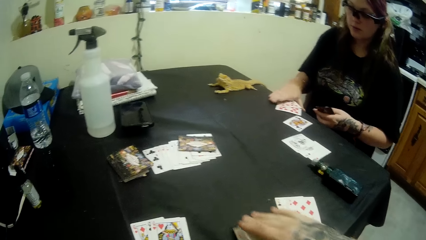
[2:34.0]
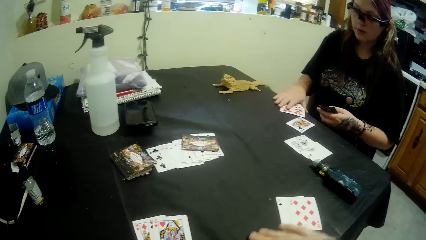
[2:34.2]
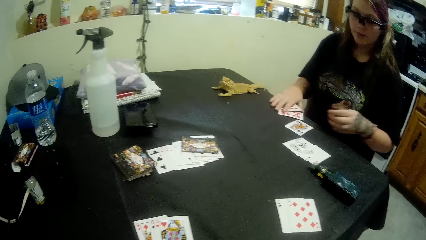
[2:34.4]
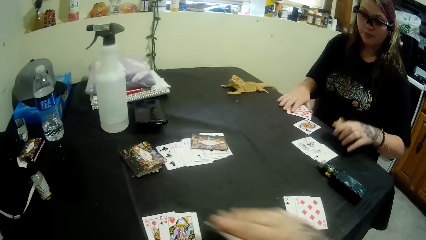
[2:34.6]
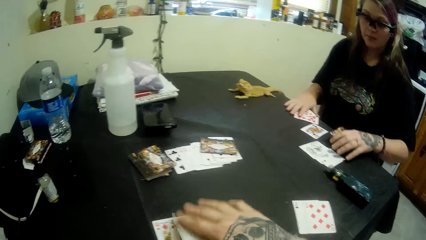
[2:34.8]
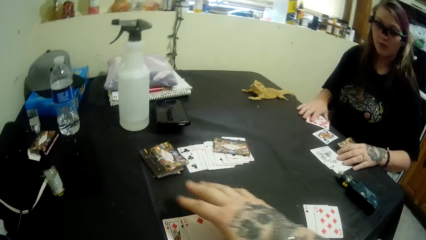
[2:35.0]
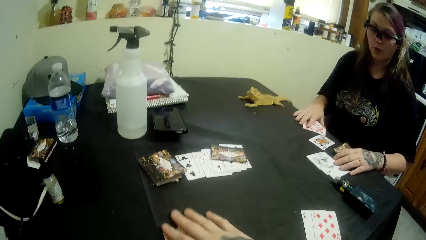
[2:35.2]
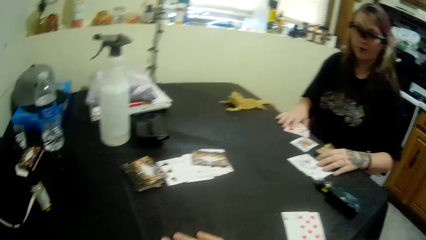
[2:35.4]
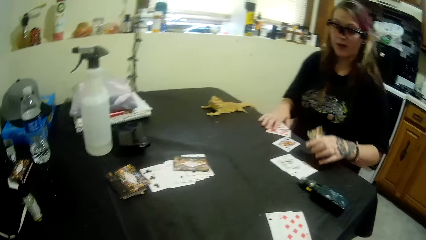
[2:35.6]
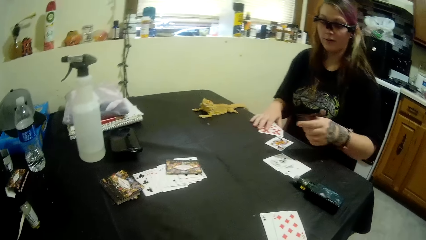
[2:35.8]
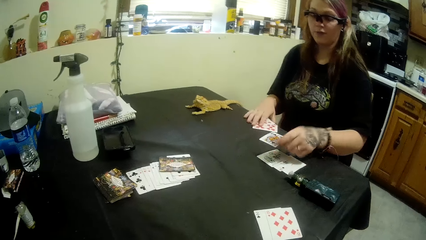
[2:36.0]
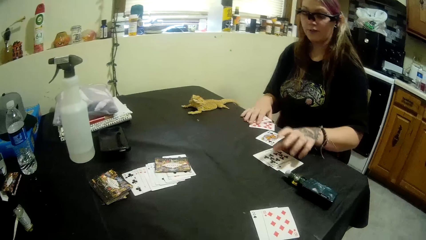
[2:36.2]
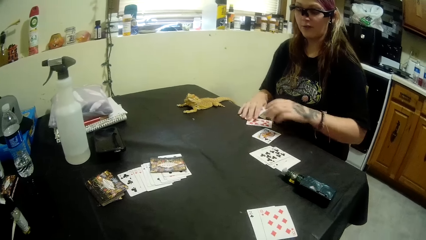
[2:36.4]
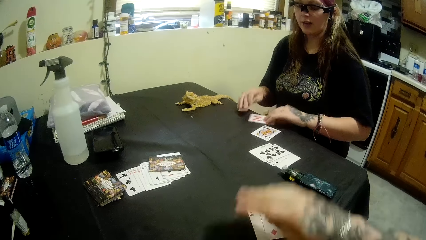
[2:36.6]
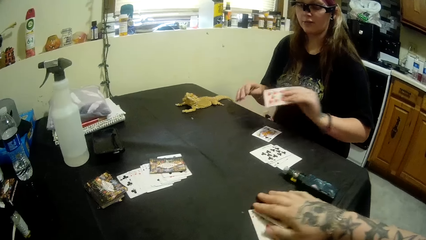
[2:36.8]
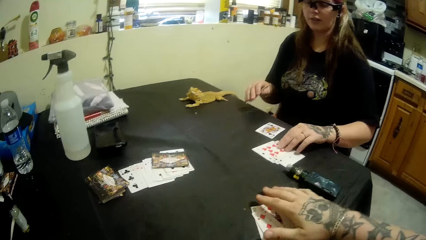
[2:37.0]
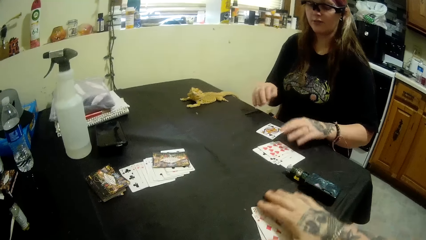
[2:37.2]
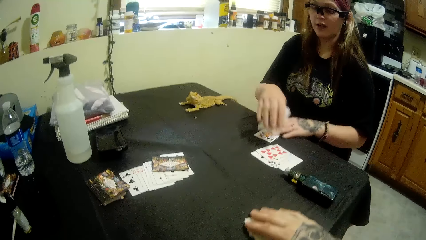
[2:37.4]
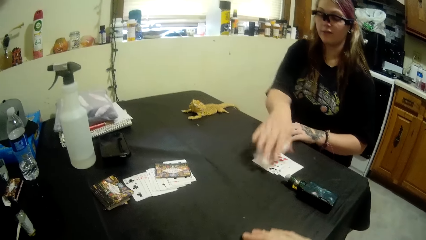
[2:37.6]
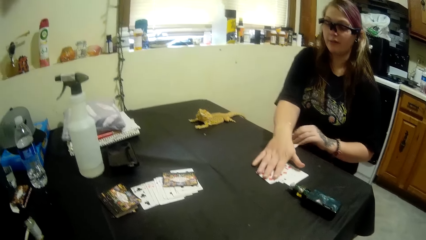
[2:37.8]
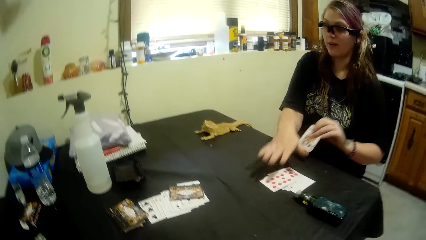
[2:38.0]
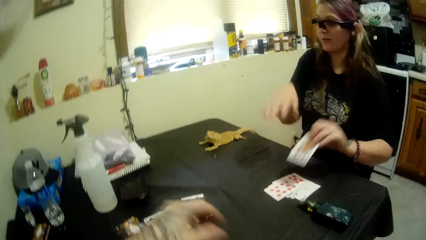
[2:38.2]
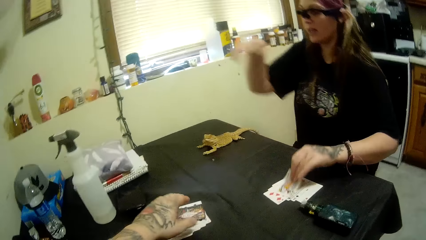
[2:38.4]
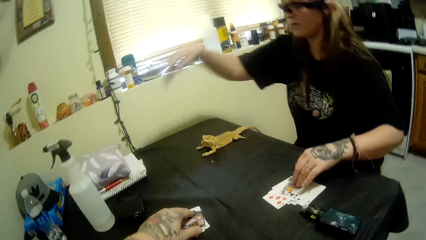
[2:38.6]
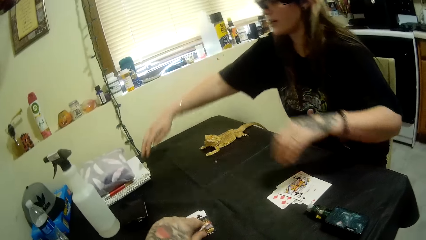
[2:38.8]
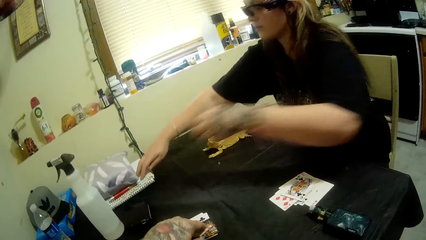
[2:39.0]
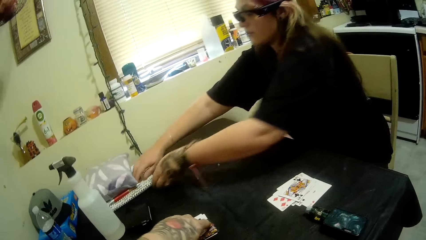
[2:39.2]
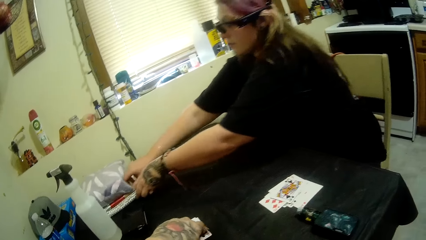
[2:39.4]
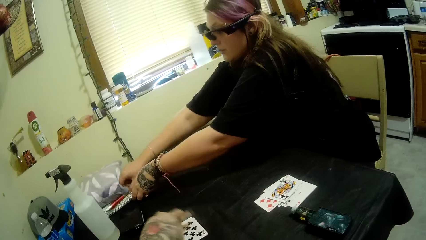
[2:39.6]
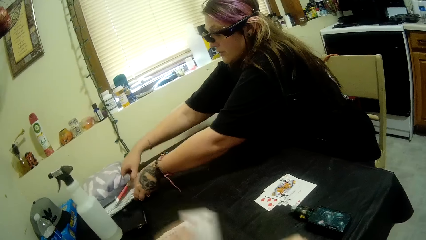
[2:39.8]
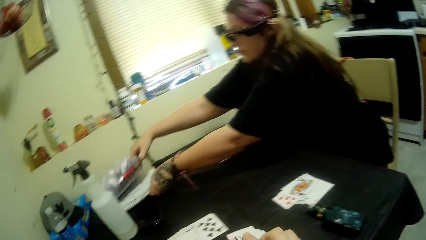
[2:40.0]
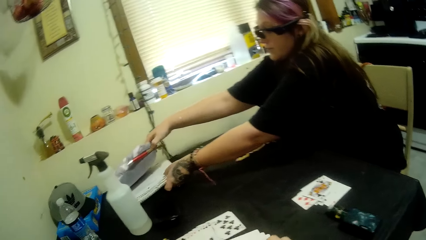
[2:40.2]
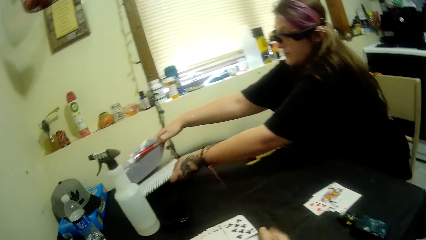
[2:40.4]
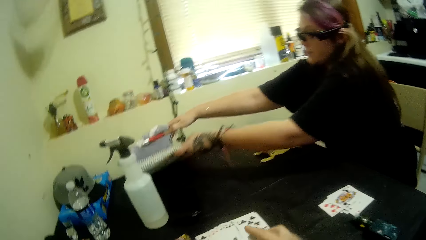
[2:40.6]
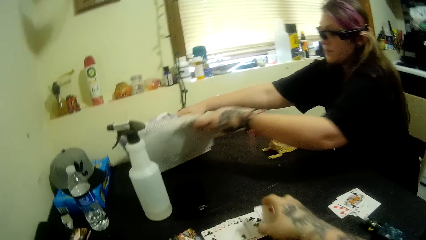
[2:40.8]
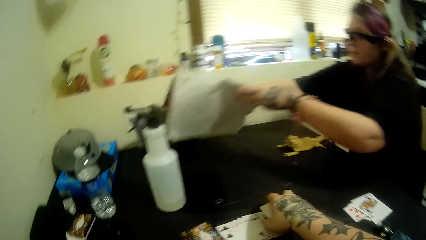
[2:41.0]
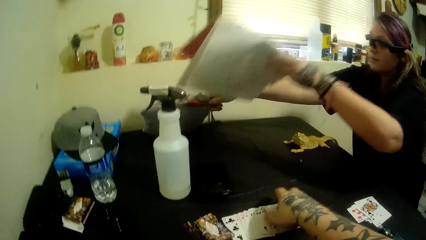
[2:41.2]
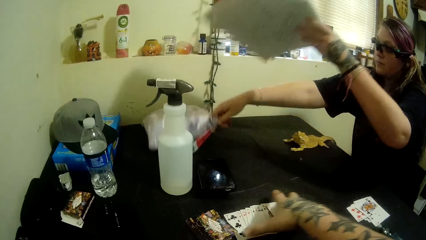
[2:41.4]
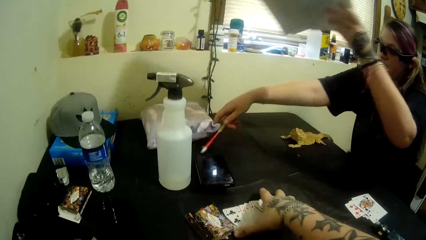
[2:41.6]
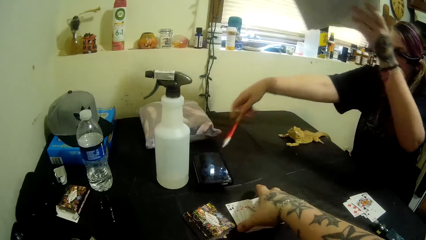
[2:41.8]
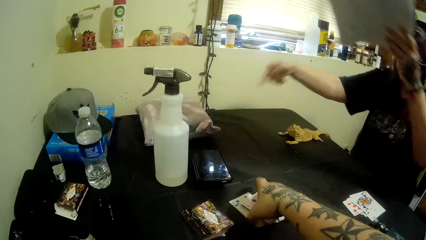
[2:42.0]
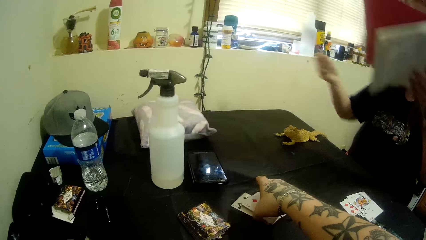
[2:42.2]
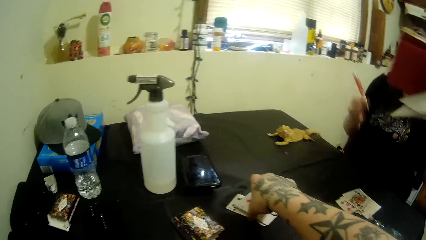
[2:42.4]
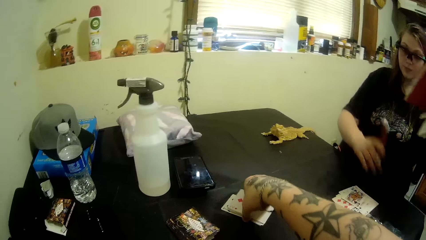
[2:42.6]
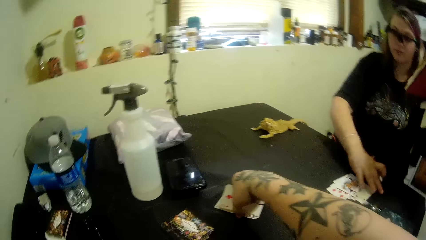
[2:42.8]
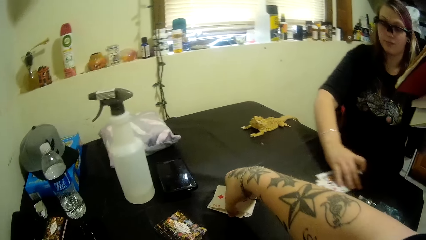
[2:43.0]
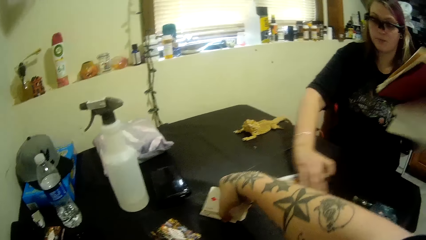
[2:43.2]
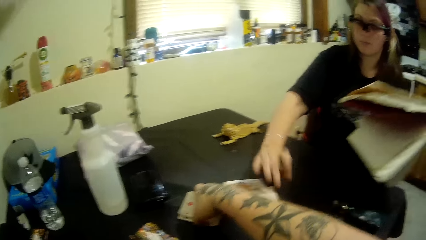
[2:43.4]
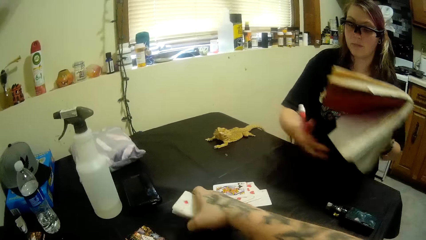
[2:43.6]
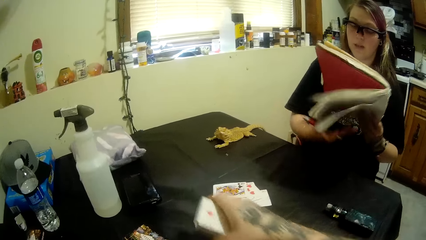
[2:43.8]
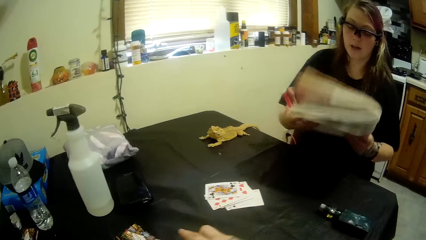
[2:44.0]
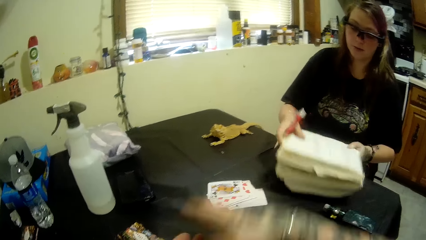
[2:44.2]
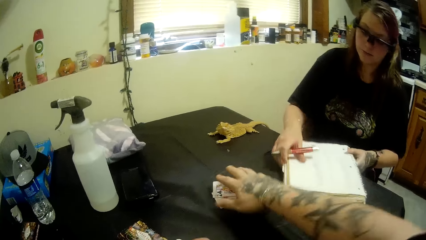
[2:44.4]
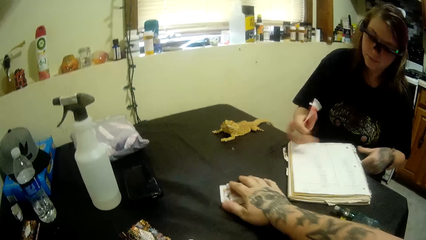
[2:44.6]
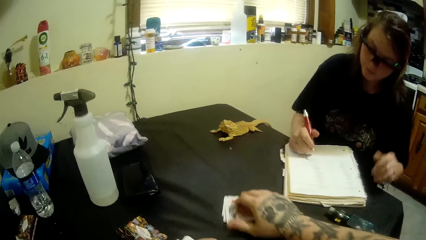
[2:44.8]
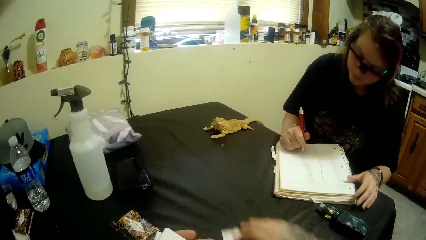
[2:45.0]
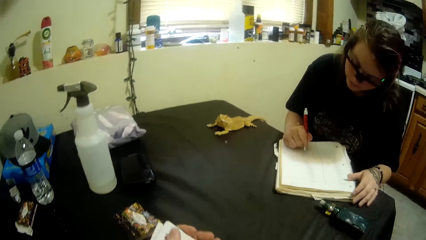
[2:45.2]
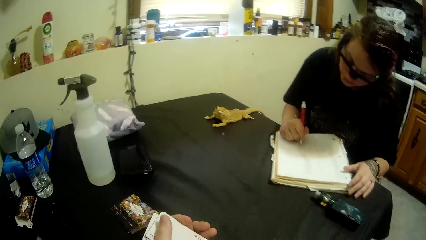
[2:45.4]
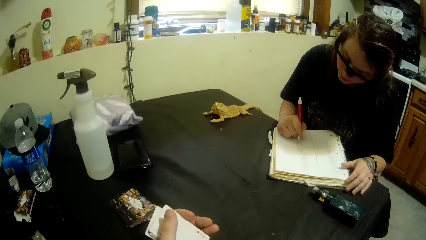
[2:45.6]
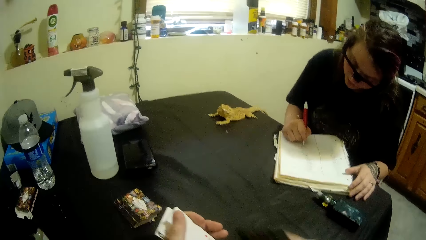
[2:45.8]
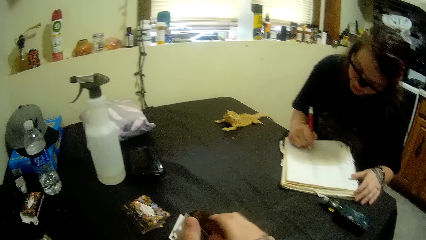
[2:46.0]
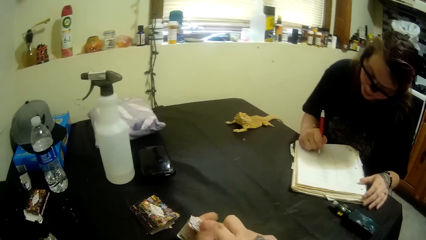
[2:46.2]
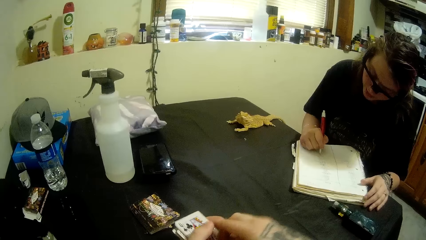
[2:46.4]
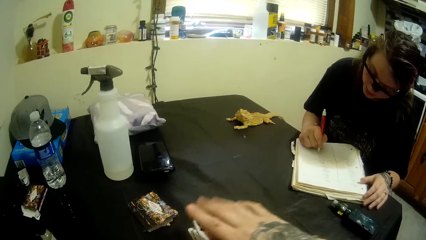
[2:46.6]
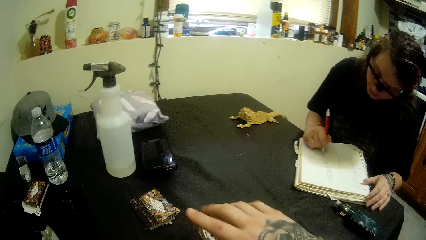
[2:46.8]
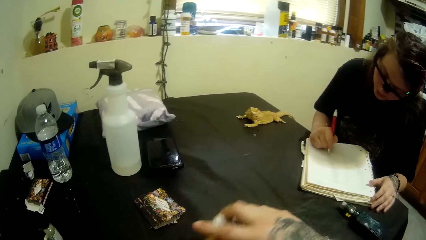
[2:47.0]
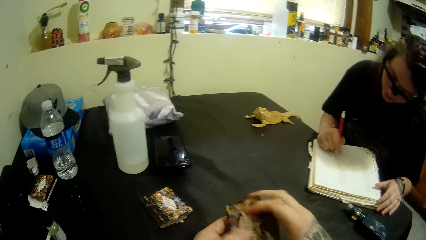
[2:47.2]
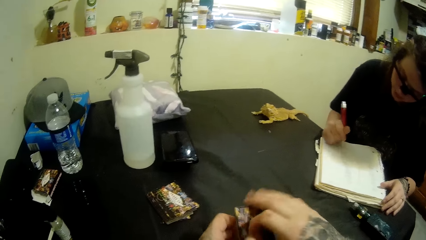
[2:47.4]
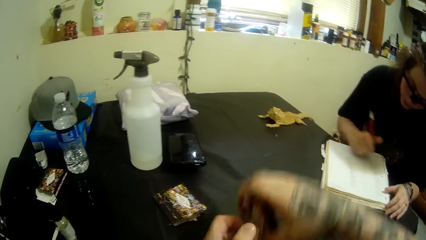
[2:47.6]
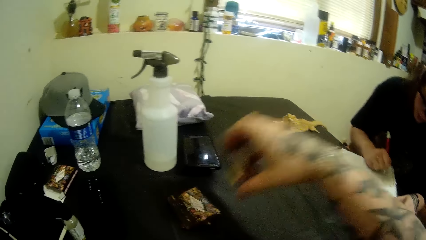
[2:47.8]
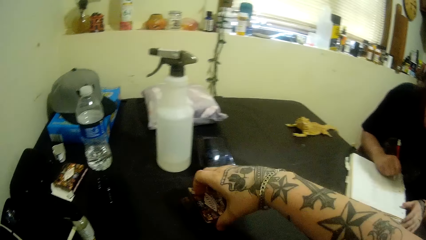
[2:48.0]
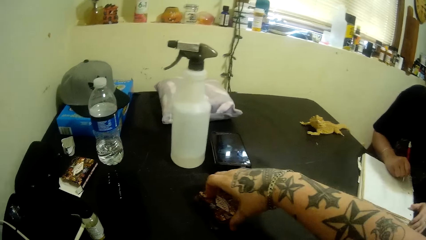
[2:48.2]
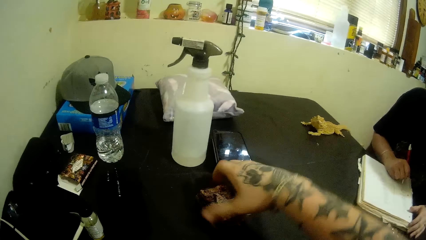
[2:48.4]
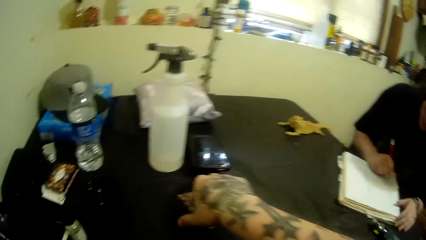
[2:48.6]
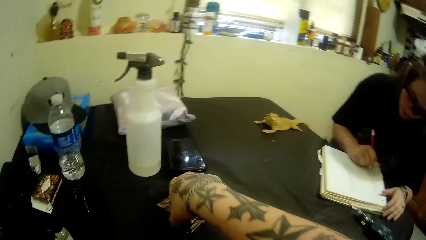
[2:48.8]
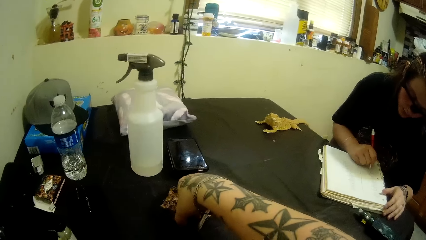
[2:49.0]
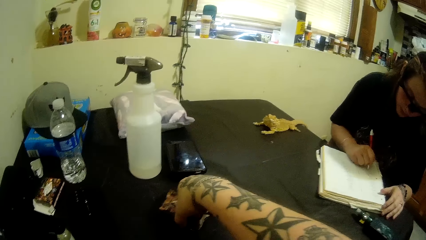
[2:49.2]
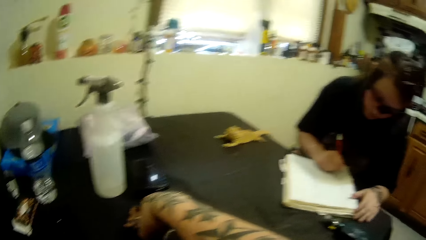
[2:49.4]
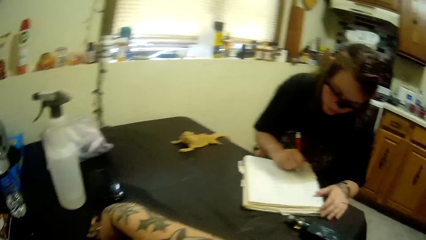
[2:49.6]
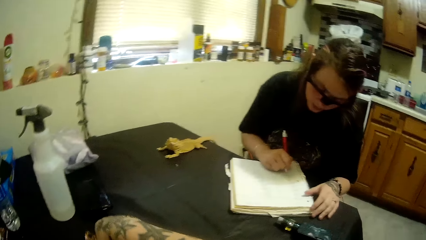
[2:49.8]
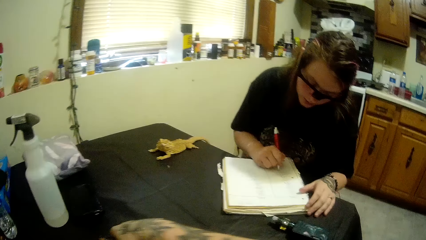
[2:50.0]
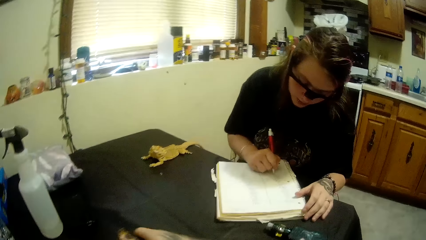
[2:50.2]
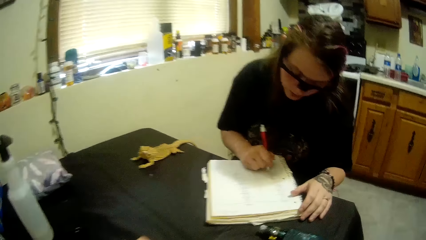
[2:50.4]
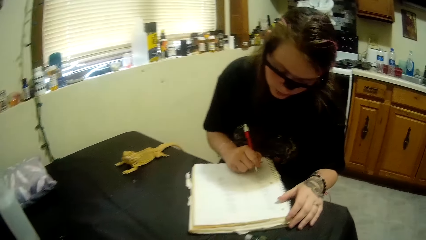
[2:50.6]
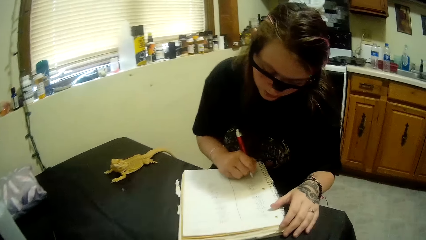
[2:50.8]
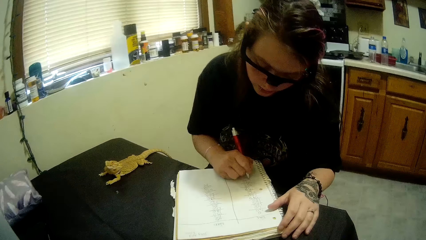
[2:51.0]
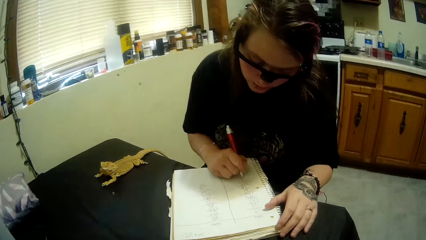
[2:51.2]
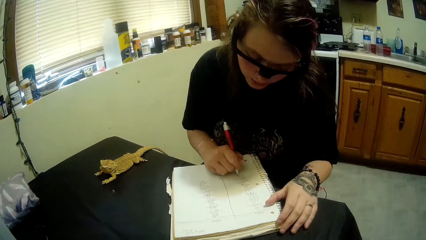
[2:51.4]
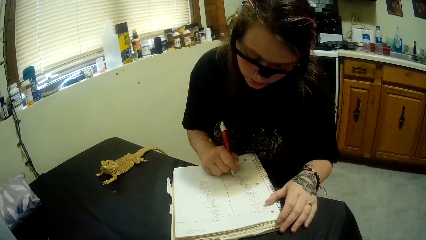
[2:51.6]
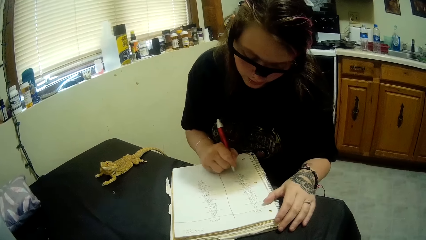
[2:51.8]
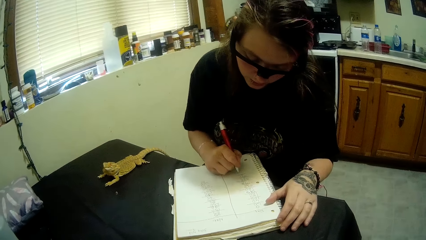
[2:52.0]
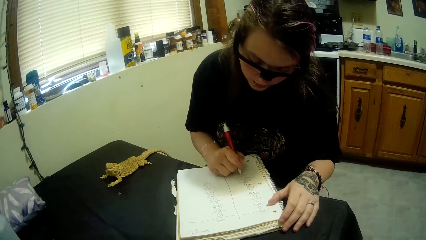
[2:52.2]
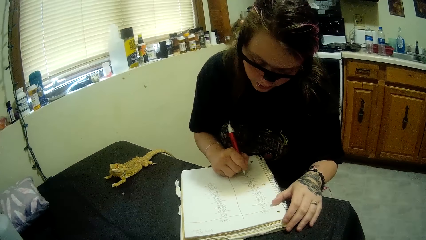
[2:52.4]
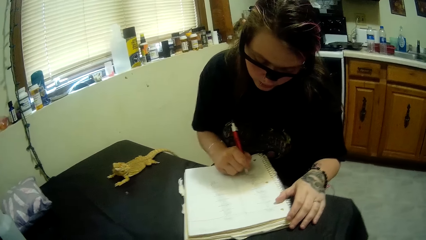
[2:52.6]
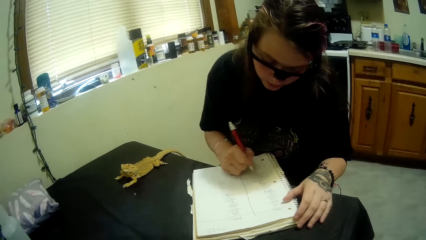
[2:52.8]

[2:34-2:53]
The camera wearer takes the cards on the table. A woman puts cards on the table, pulls a book on the table and takes a pen on the book. The woman picks up the book. The woman pushes cards on the table. The camera wearer picks up cards. The woman puts the book on the table. The woman writes on the book. The camera wearer arranges the cards. They pick up the card.
